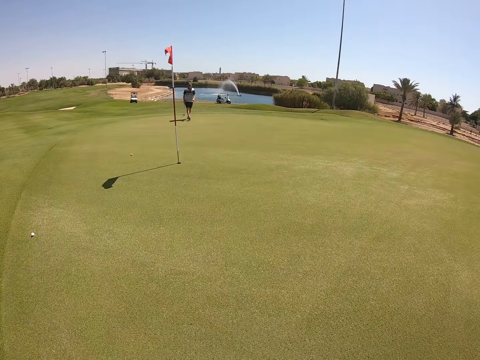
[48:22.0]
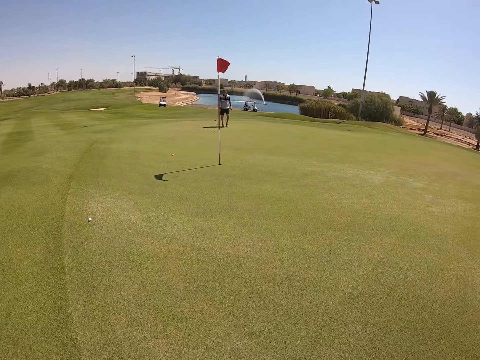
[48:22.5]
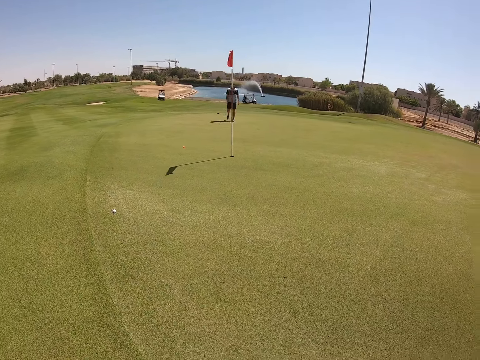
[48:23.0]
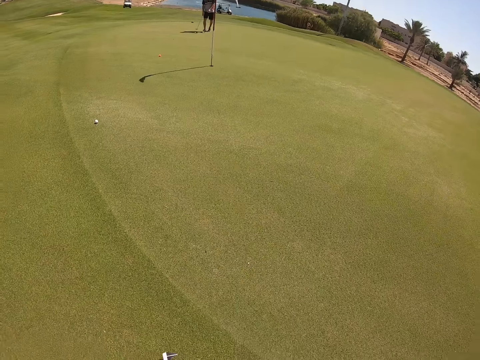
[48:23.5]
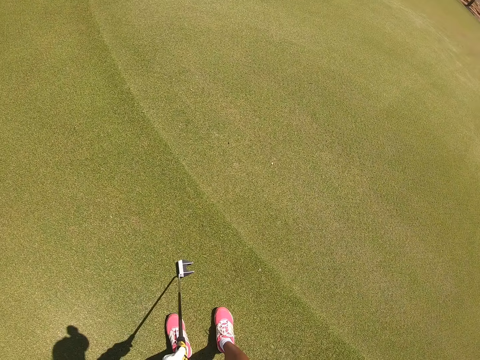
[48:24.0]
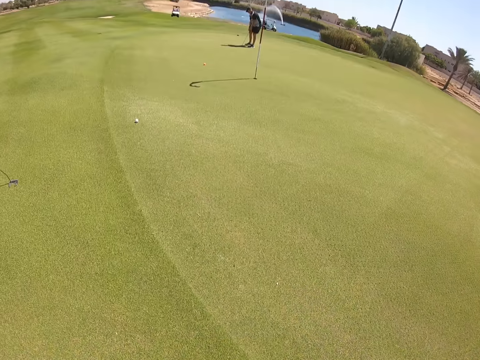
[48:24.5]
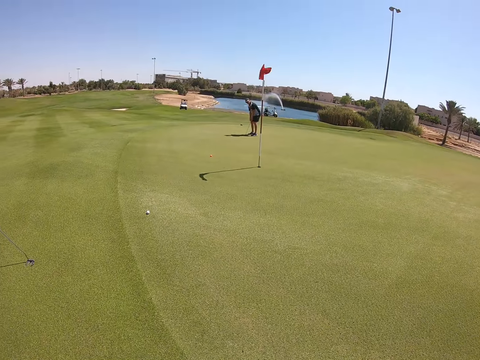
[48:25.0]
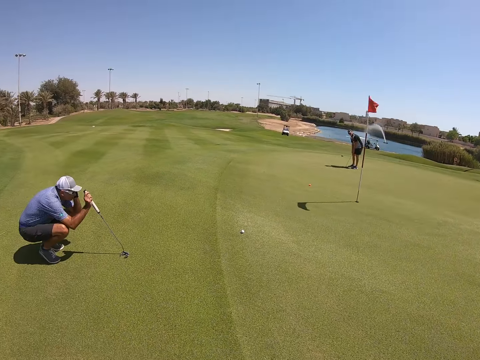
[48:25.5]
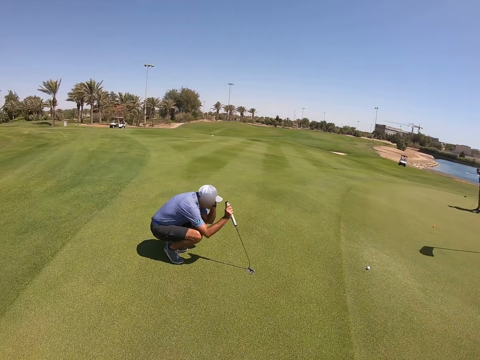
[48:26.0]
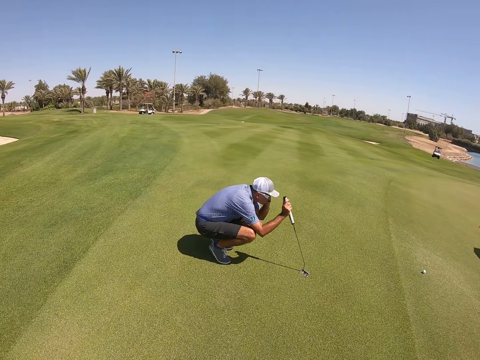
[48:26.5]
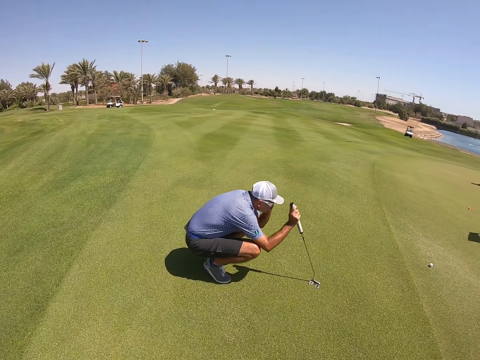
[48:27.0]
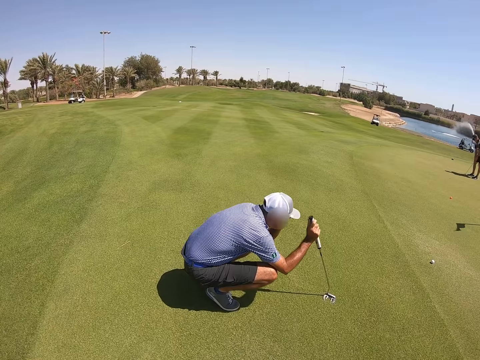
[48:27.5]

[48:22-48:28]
The camera wearer walks in the golf course.
